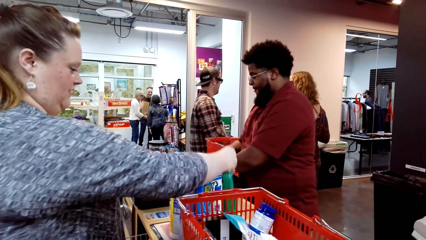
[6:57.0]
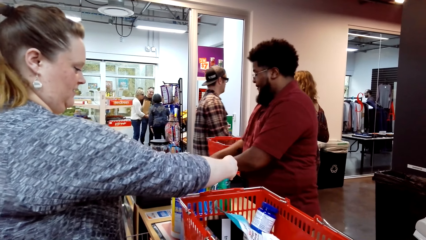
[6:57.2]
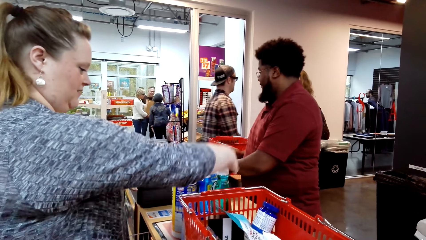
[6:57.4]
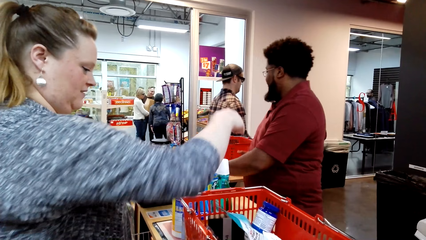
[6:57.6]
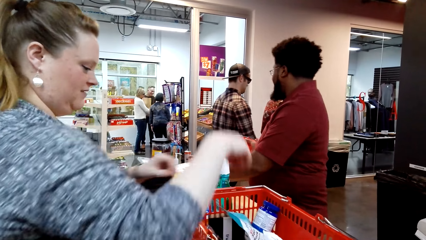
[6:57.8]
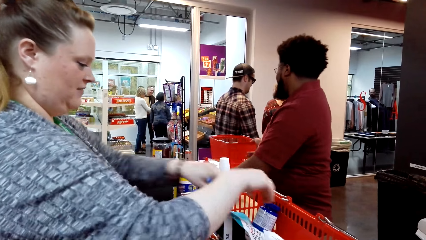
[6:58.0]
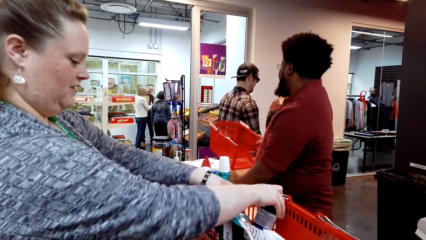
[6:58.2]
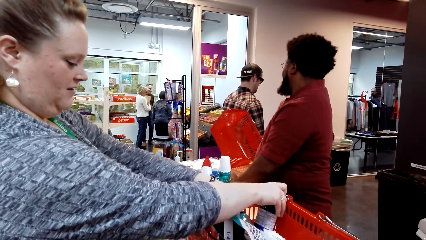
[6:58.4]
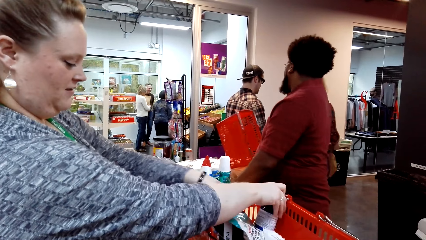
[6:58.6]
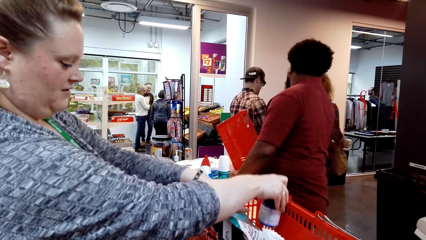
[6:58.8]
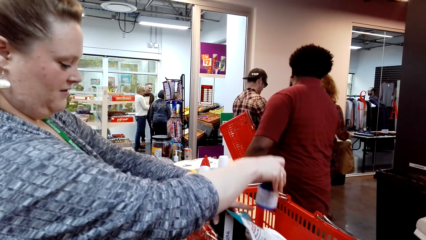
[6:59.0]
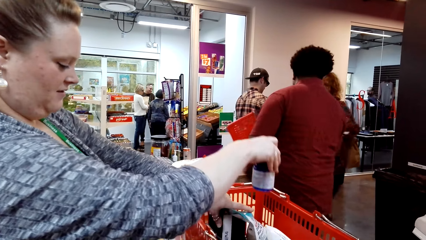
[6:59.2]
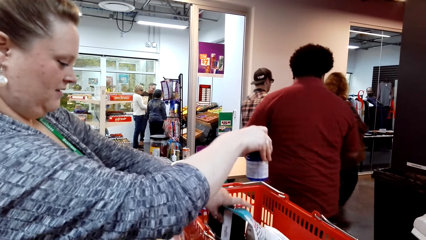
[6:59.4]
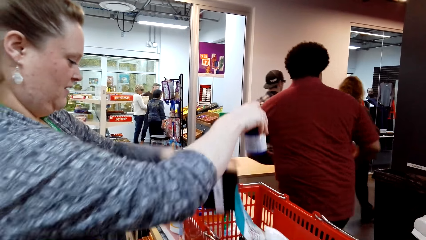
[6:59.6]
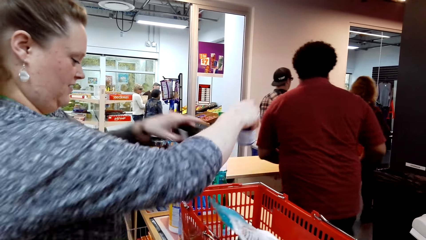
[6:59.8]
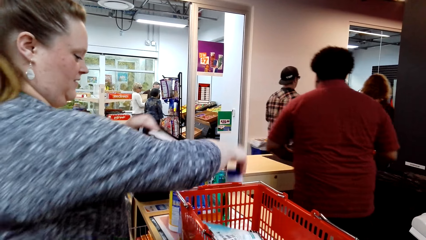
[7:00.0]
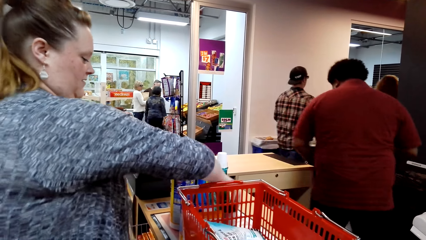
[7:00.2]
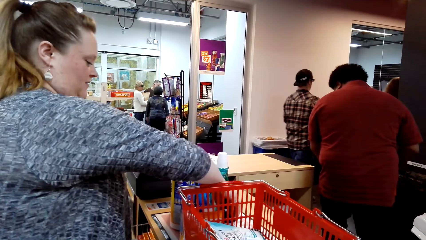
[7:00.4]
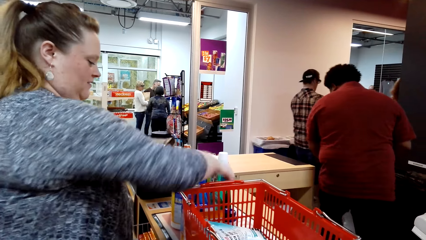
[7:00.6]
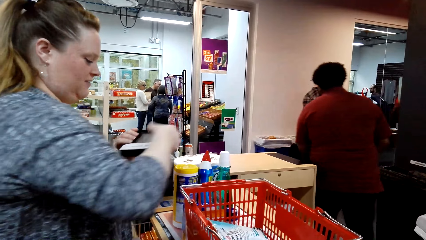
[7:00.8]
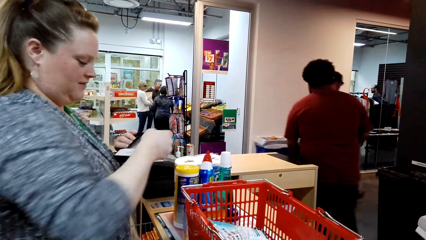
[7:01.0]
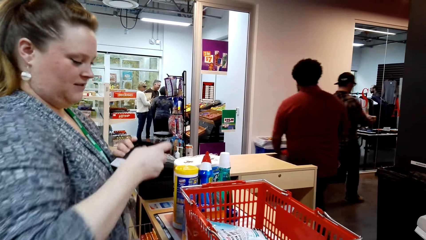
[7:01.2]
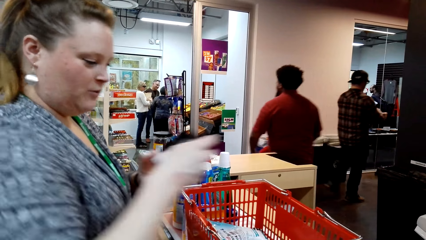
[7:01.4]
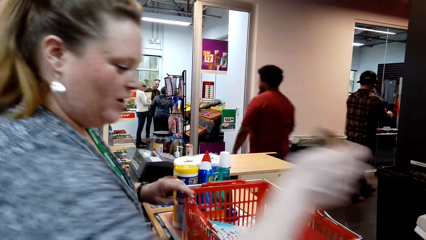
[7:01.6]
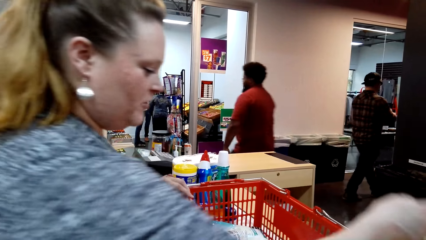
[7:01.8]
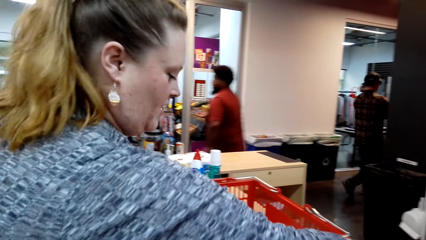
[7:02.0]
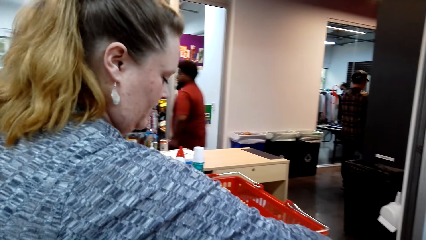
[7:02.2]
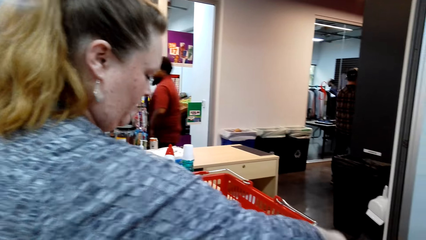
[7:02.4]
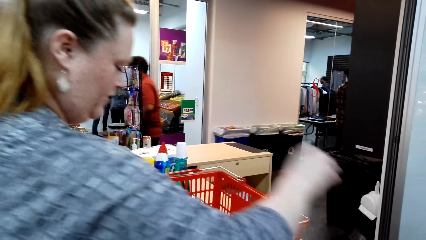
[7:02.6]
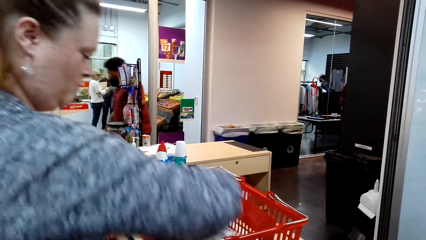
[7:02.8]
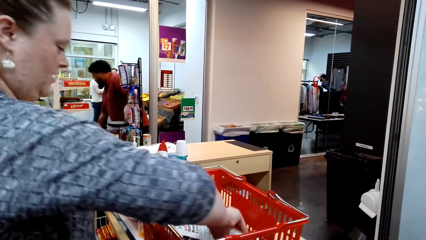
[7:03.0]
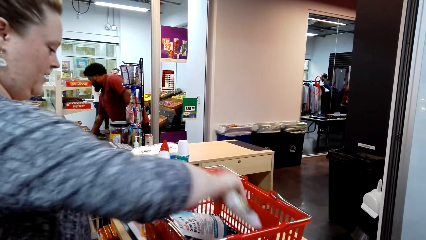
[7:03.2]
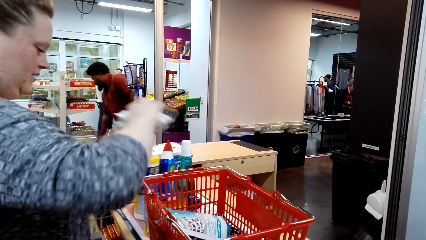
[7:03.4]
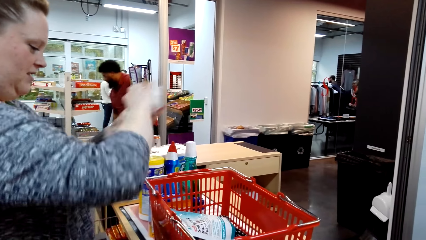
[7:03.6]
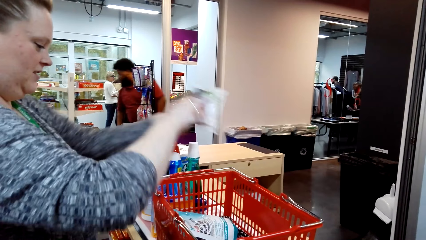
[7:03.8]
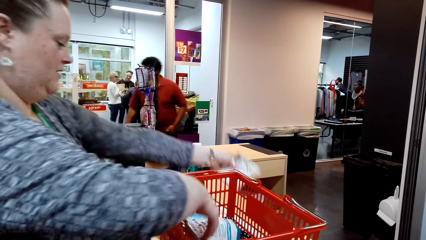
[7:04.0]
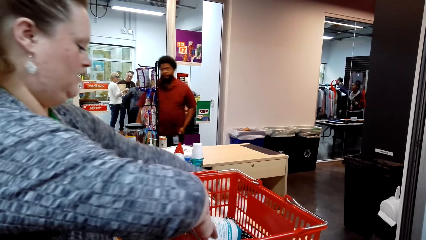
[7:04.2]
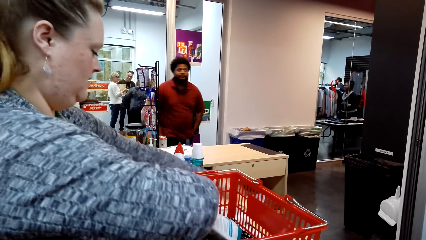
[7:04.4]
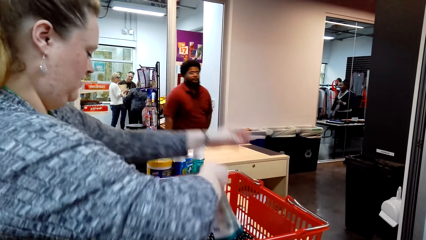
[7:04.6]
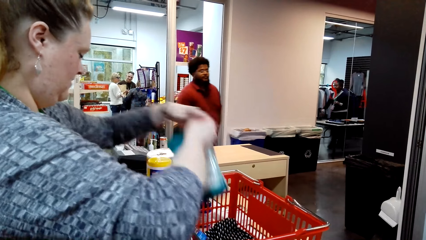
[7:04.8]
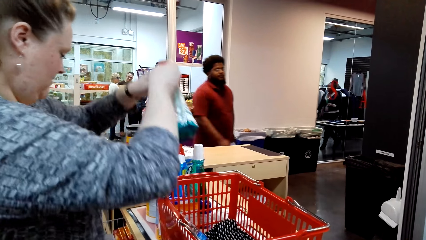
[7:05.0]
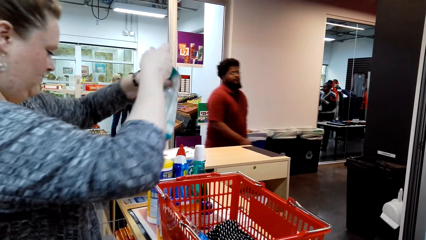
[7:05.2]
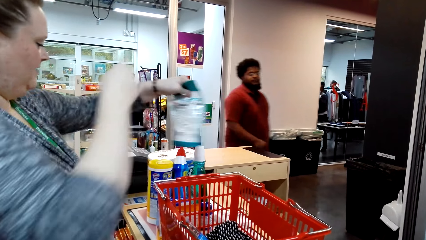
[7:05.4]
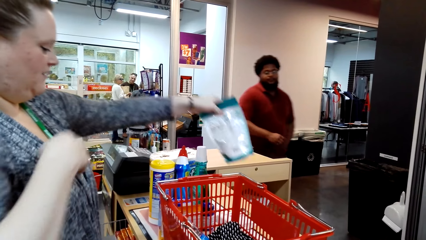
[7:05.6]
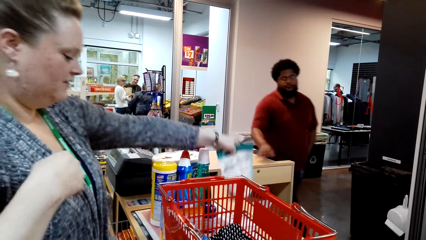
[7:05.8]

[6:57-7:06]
The woman takes a bottle and puts the bottle down. The woman takes a box and takes a container. The woman puts the container down. The woman holds the box with both hands and puts the box down. The woman takes a package and puts the package down. The woman takes a paper and puts the paper on the left hand.

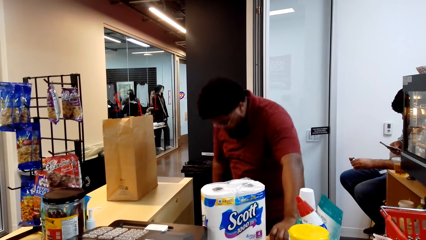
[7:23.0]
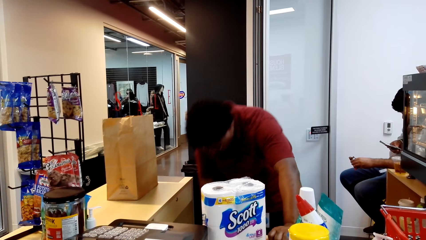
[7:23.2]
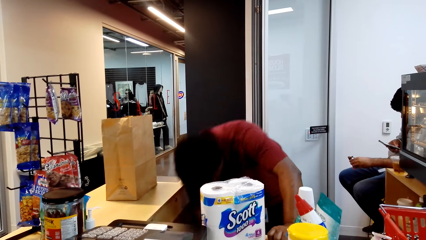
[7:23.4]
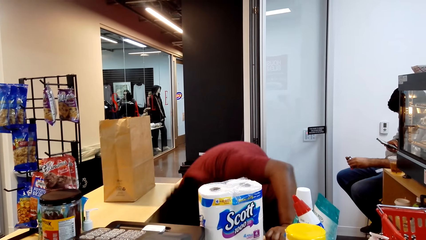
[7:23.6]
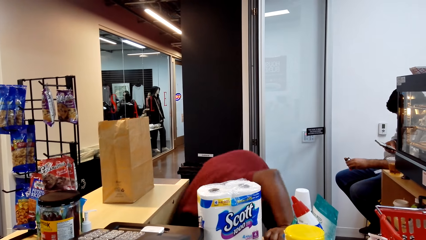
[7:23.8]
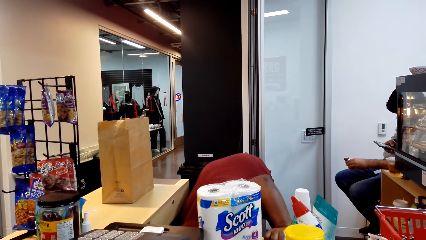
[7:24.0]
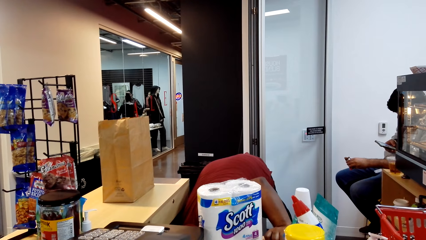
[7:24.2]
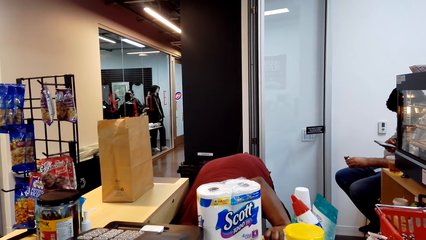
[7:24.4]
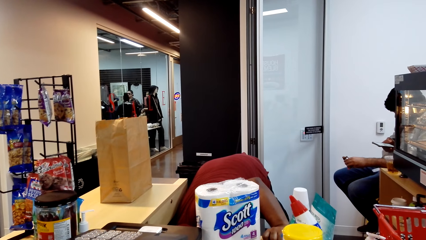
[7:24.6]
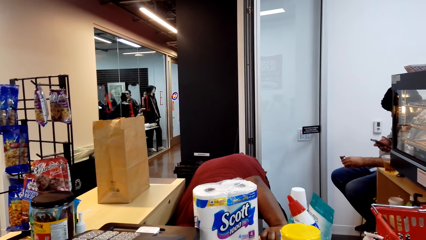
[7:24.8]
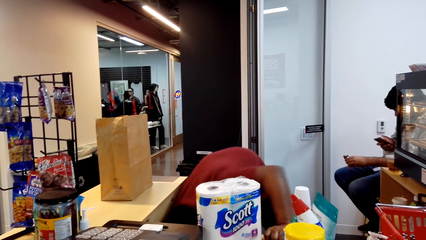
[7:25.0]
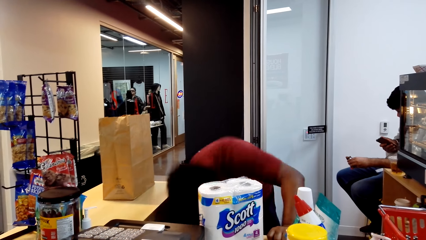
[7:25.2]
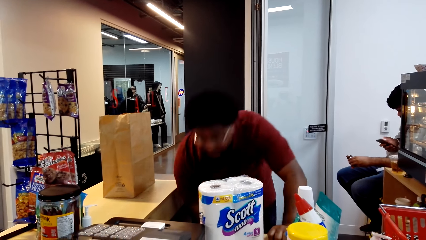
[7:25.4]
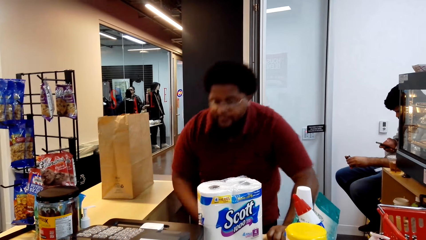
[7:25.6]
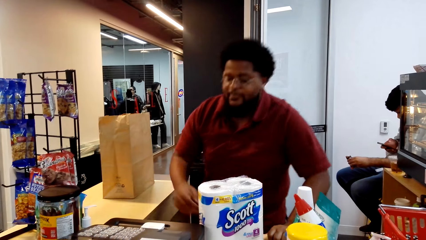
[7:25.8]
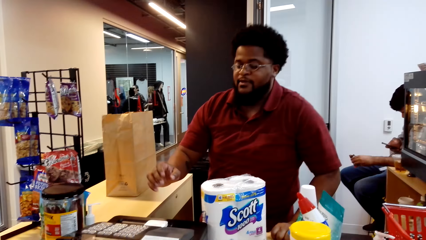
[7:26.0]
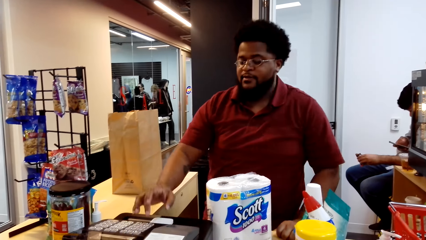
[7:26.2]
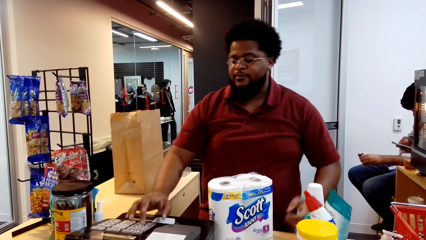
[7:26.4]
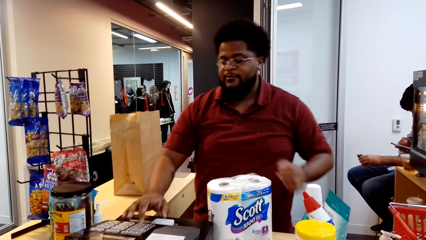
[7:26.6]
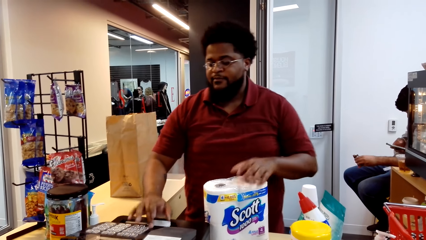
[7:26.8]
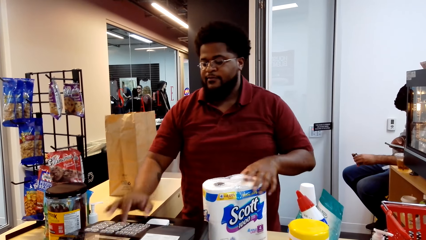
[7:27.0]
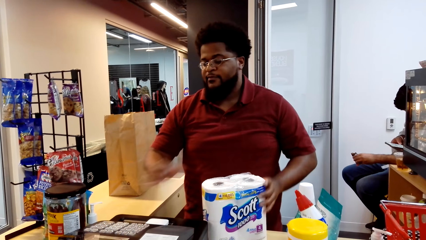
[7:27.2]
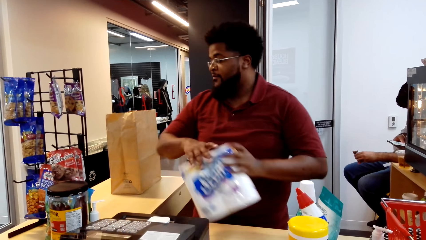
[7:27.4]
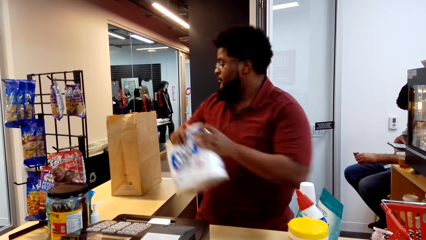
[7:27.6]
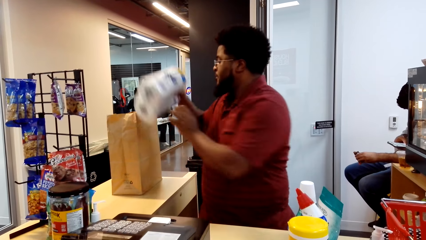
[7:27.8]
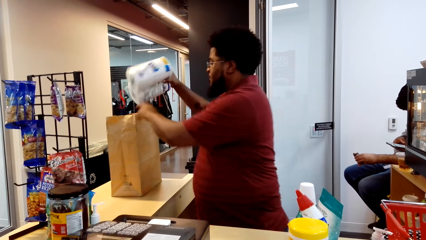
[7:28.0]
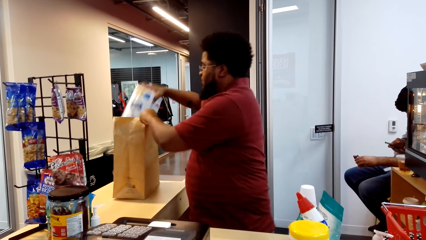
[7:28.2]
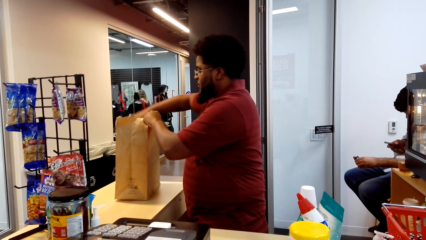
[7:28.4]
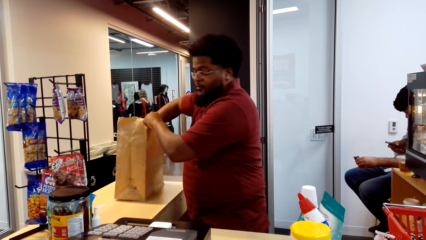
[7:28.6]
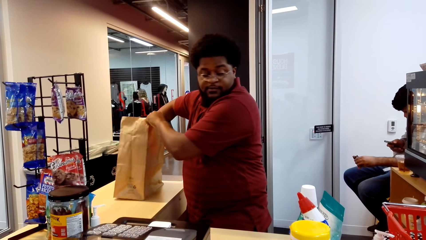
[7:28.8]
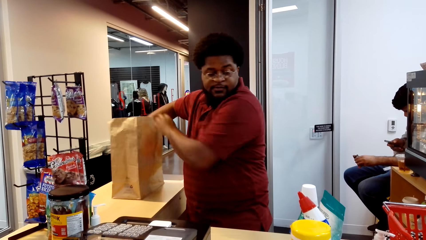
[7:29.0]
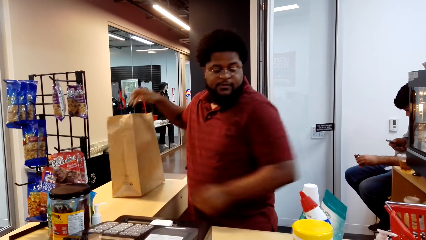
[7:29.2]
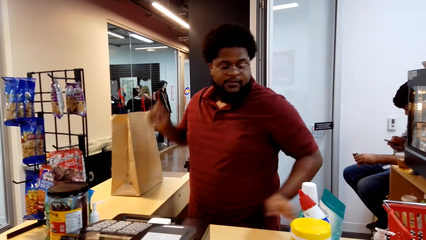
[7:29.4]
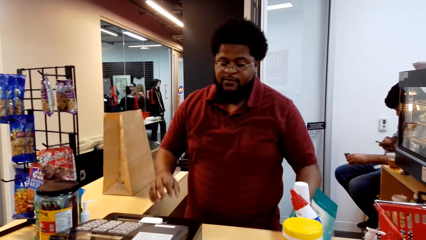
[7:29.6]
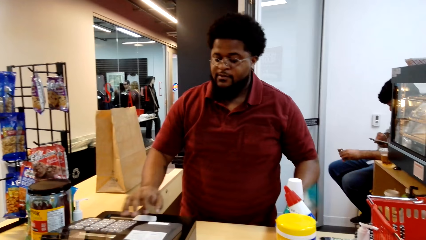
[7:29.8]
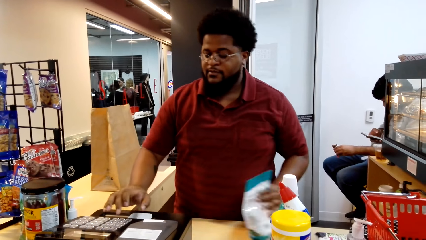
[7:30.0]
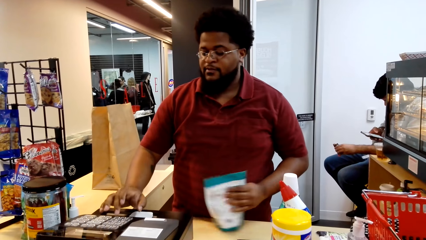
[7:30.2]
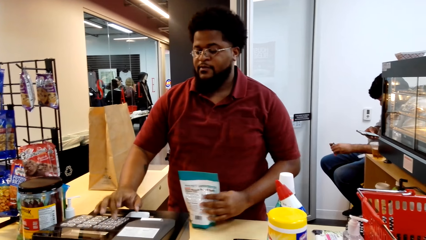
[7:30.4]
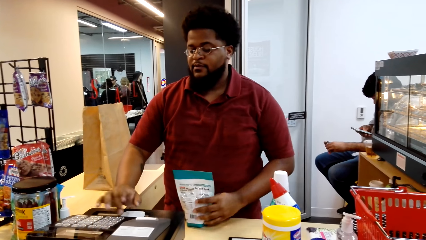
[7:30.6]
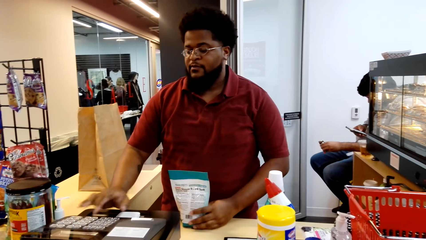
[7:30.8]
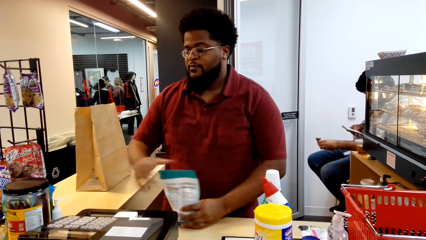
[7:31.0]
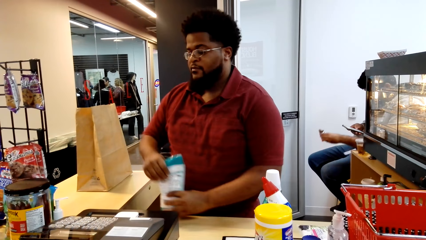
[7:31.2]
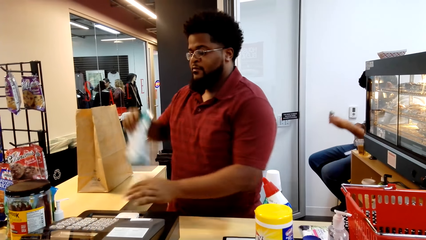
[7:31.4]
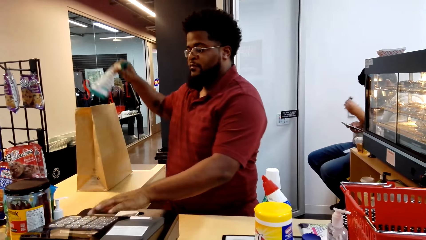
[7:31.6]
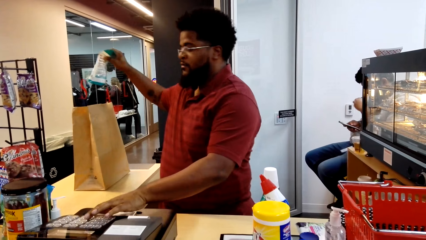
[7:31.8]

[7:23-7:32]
A cashier bends and holds the table. The cashier presses the cash register machine. The cashier takes a tissue, puts the tissue on the right hand, puts the tissue in the shopping bag and holds the shopping bag. The cashier takes a paper and presses the cash register machine. The cashier puts the paper on the right hand.
